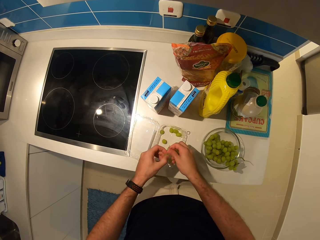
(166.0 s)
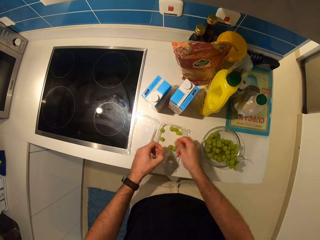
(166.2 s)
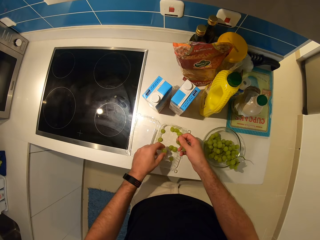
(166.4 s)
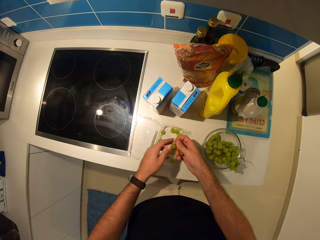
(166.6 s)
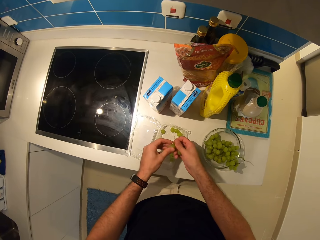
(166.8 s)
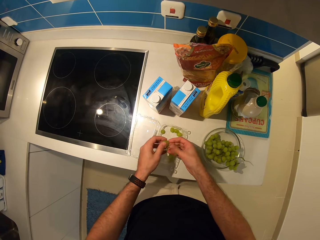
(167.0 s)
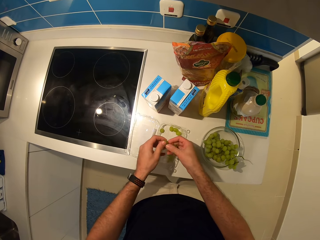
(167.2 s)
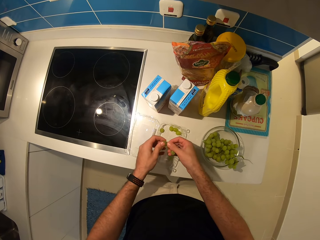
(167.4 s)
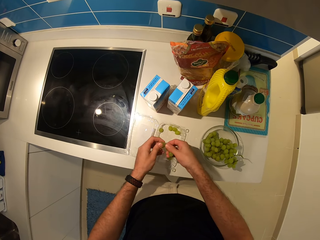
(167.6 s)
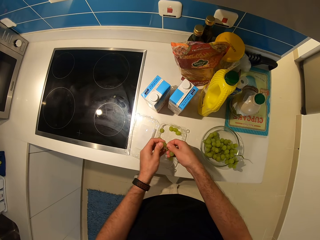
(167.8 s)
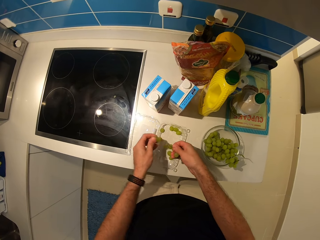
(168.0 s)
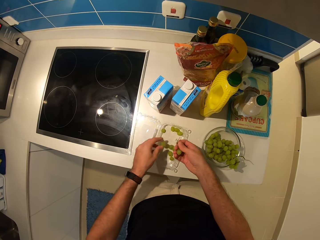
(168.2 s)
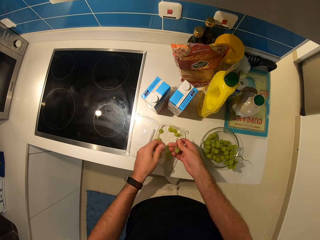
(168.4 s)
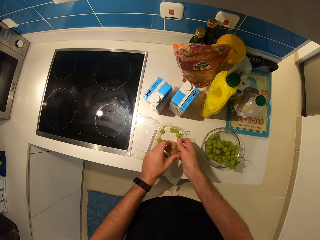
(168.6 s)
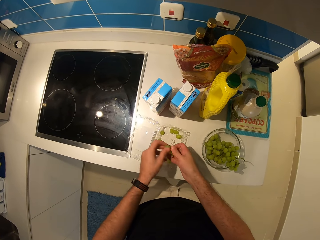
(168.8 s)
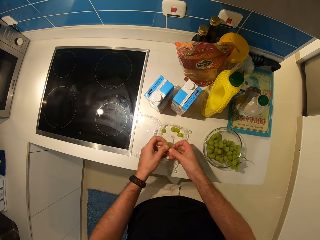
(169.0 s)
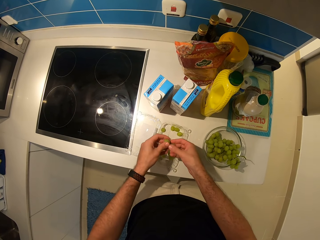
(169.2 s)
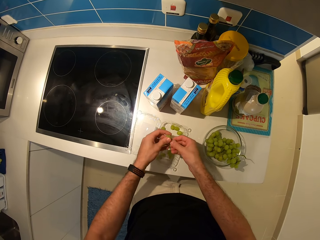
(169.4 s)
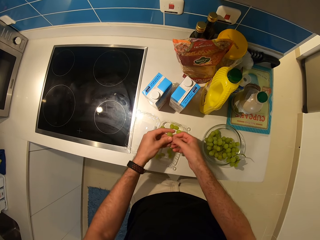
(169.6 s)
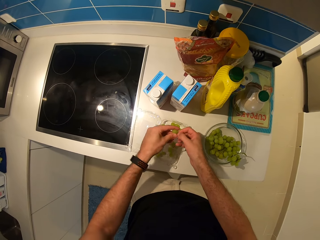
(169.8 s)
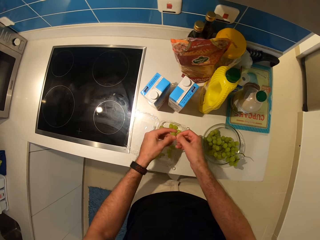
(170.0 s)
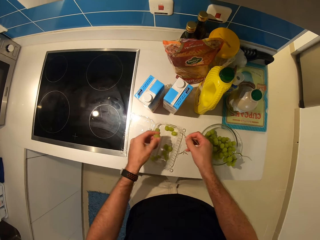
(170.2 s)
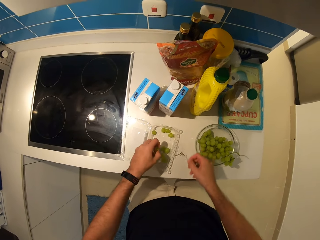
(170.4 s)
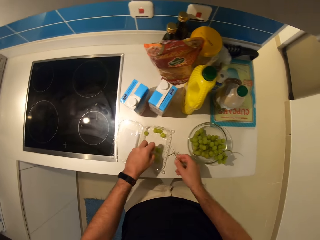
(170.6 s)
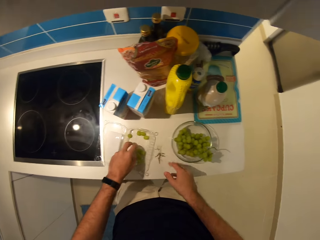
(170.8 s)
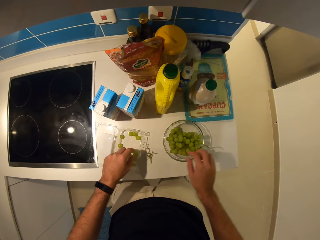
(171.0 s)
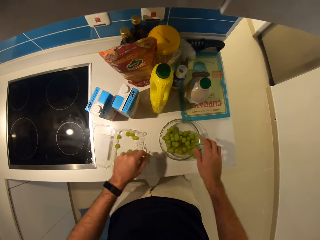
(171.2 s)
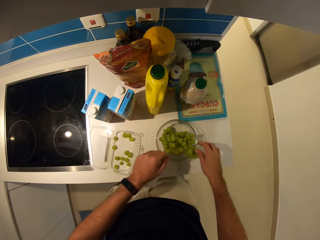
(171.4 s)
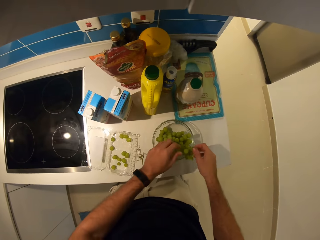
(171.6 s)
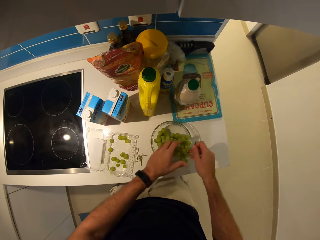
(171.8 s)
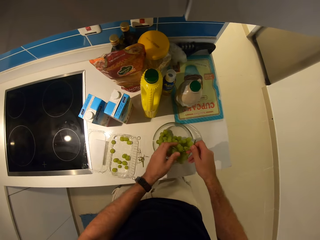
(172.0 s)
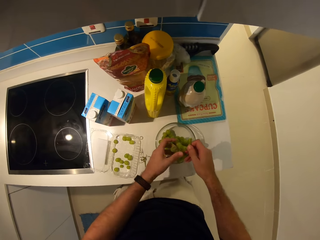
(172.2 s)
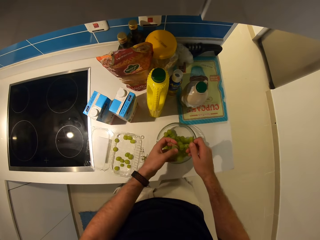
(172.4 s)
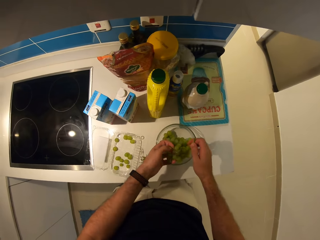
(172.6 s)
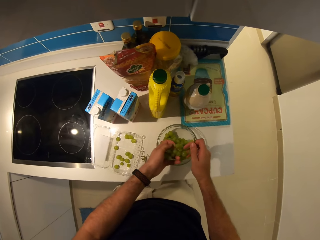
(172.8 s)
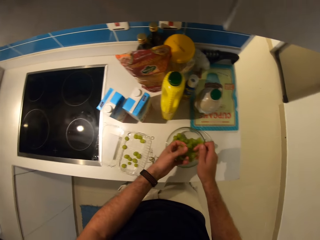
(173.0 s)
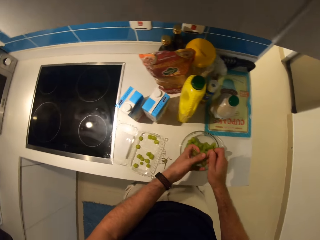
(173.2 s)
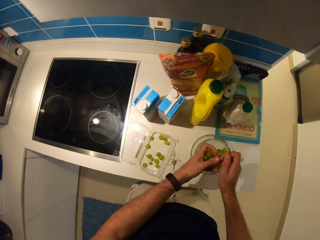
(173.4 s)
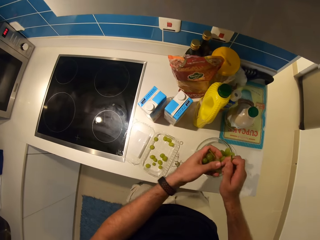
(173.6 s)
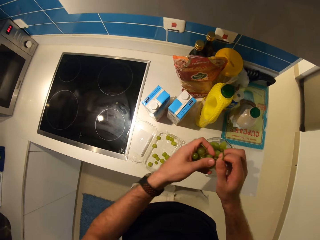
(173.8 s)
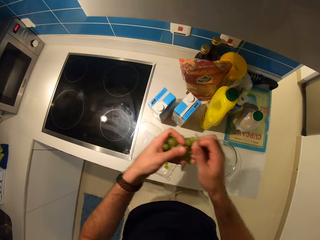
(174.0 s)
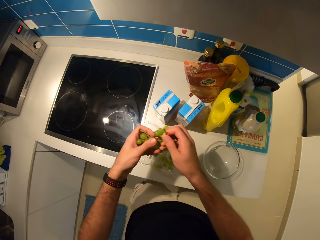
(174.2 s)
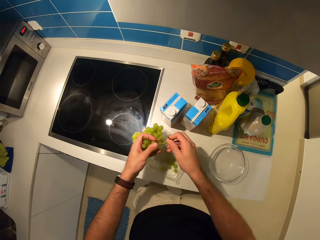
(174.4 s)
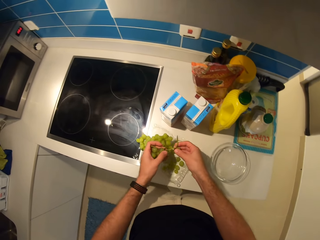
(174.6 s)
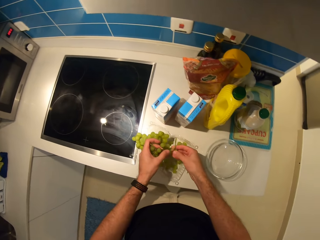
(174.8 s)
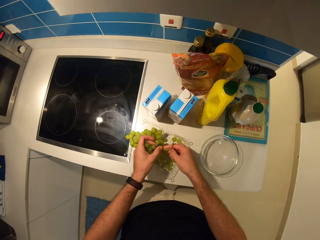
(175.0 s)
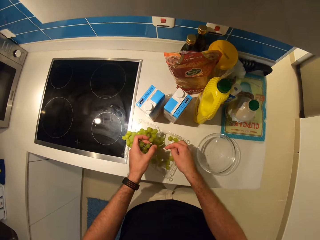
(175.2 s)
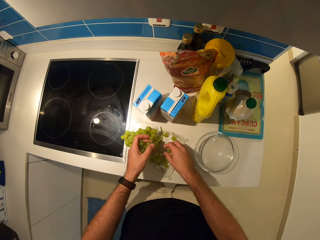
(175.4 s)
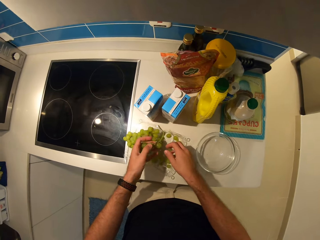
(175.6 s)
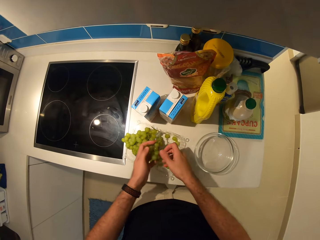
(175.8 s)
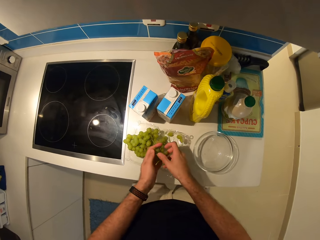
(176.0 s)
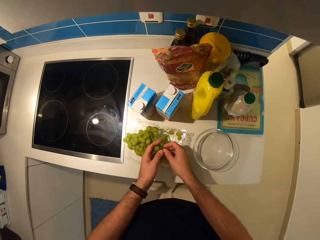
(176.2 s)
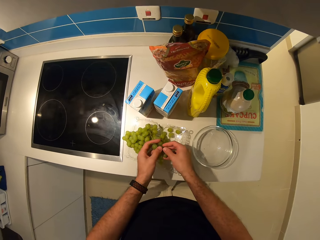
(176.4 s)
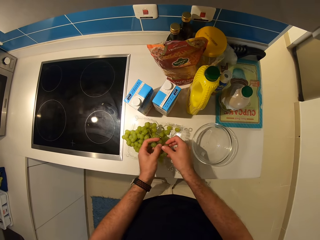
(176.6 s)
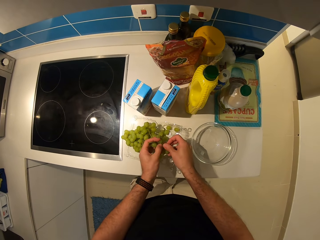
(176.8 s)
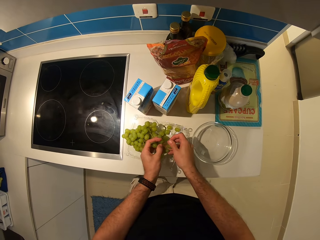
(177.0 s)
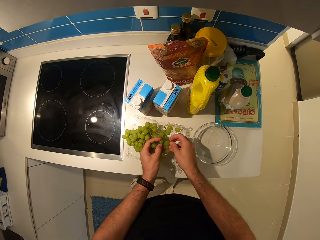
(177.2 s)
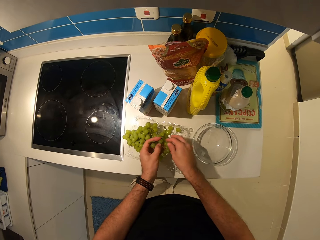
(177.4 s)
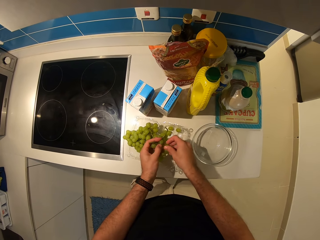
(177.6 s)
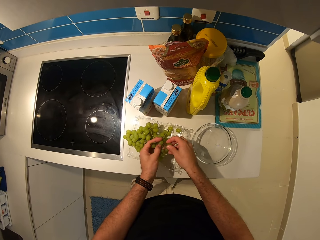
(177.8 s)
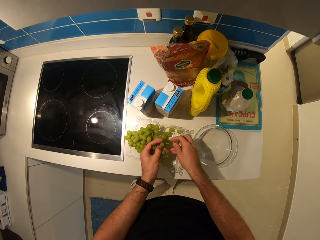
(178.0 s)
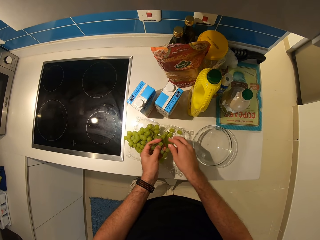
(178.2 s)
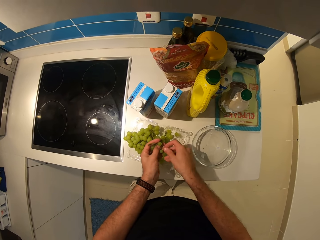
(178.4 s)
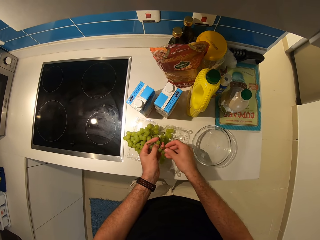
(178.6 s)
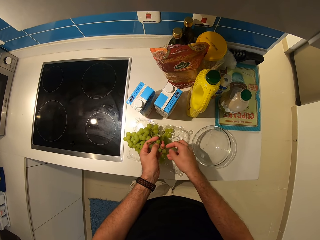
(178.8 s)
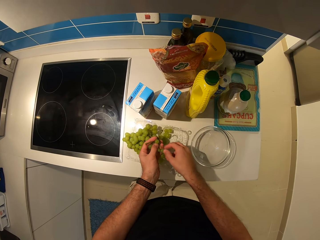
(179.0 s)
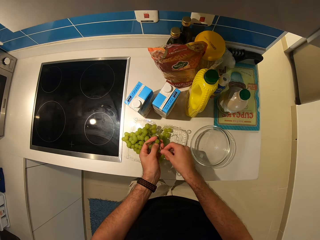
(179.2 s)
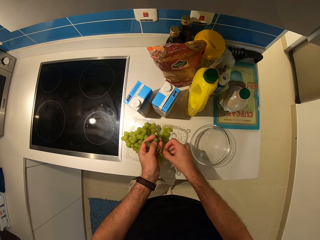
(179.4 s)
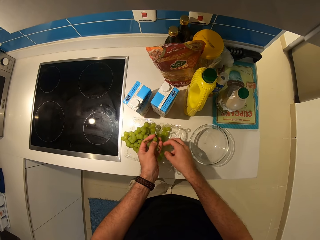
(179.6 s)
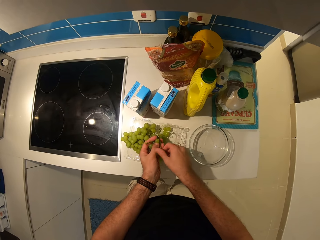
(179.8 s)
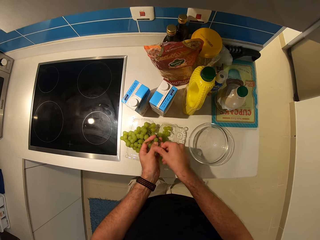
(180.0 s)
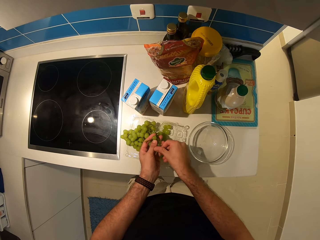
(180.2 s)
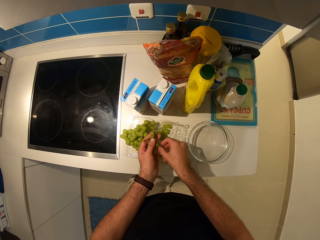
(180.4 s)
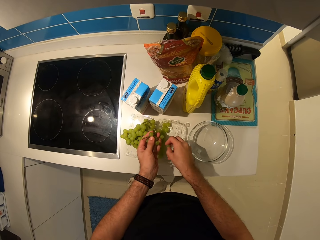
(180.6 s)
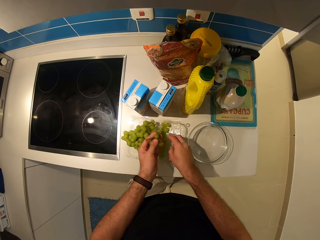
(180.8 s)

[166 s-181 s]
The camera wearer throws the stem on the table. He picks the grapes from the glass bowl. He moves the grapes from the glass bowl into the plastic pack with his hands. He plucks grape vines from the grapes with his hands. He drops the grapes into the pack.

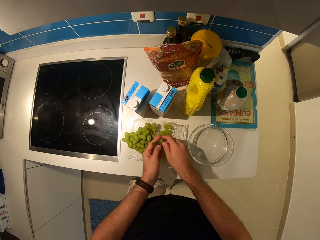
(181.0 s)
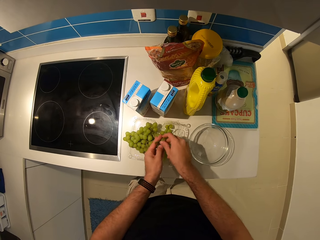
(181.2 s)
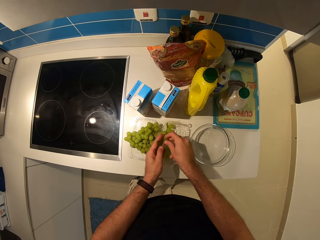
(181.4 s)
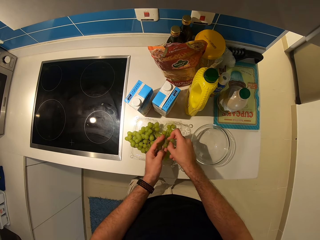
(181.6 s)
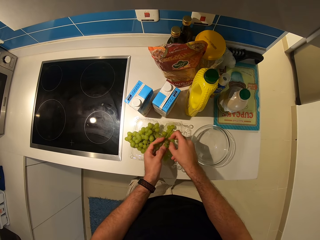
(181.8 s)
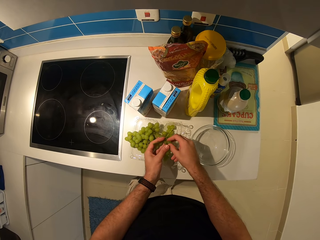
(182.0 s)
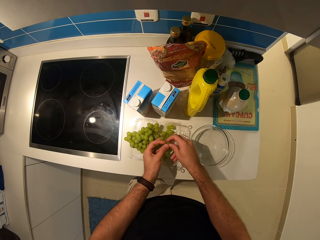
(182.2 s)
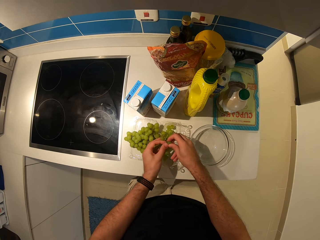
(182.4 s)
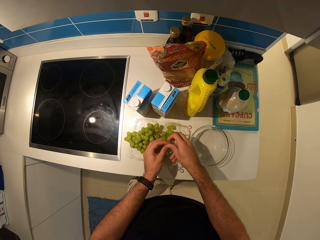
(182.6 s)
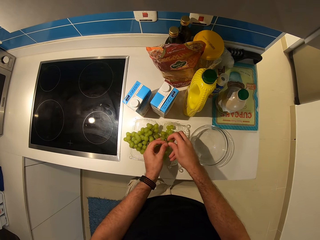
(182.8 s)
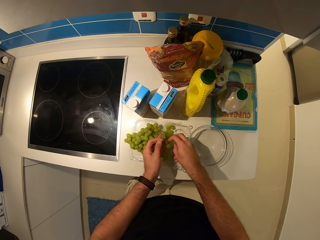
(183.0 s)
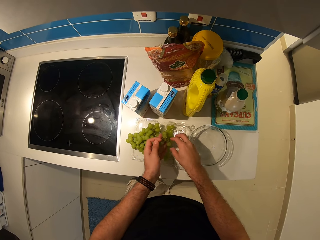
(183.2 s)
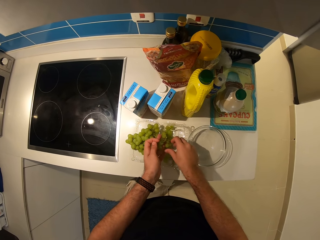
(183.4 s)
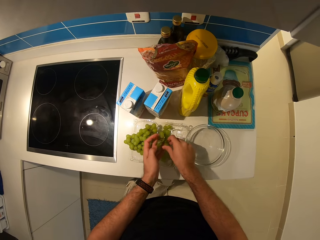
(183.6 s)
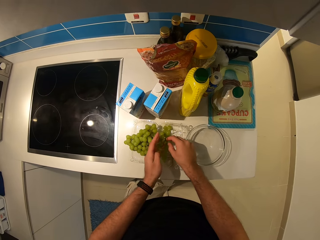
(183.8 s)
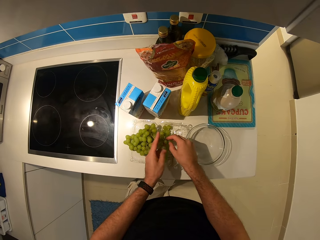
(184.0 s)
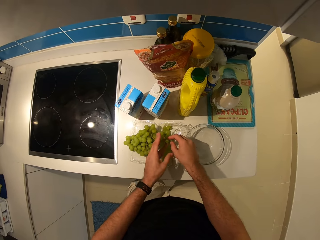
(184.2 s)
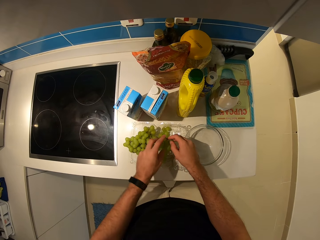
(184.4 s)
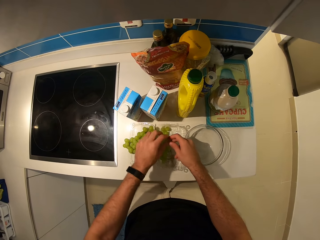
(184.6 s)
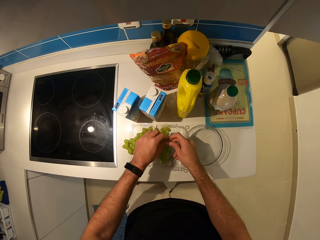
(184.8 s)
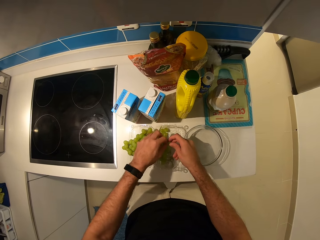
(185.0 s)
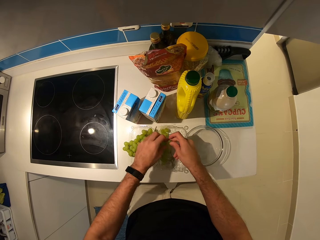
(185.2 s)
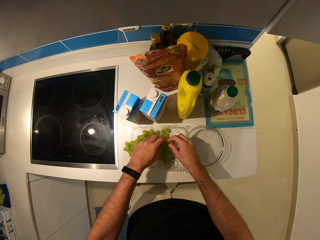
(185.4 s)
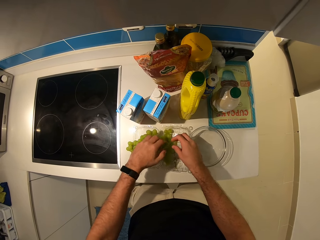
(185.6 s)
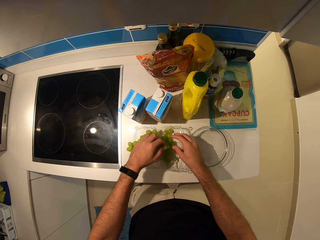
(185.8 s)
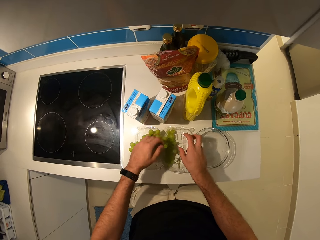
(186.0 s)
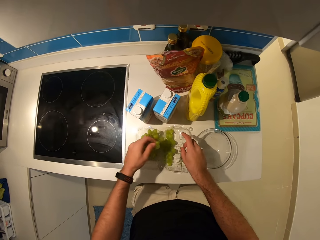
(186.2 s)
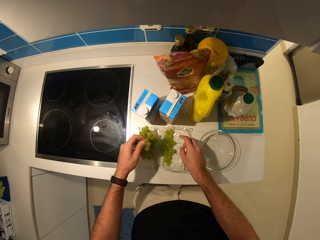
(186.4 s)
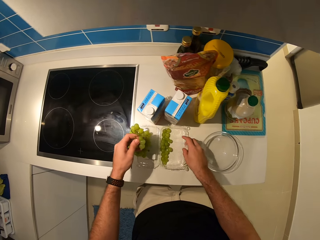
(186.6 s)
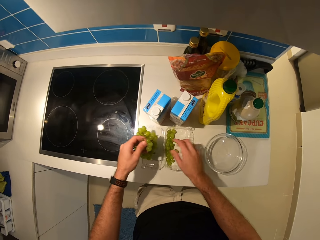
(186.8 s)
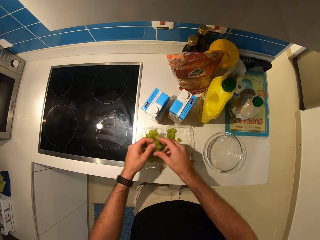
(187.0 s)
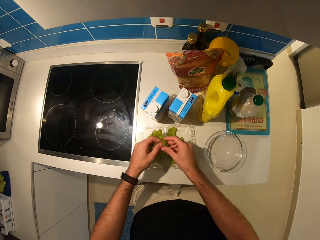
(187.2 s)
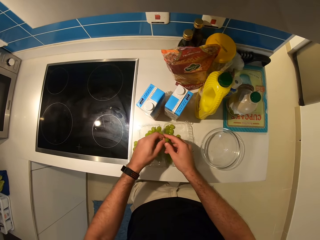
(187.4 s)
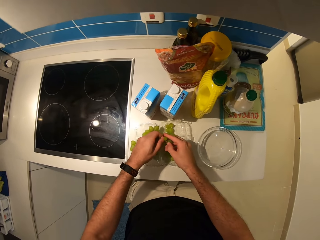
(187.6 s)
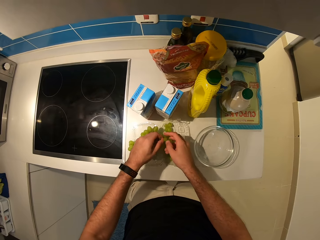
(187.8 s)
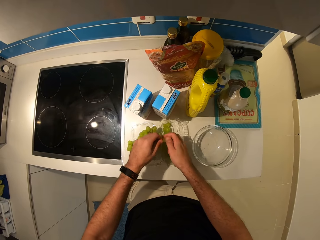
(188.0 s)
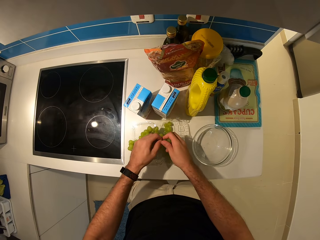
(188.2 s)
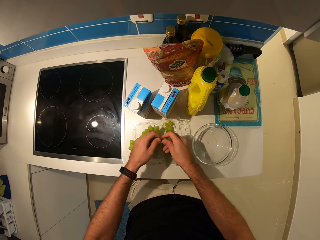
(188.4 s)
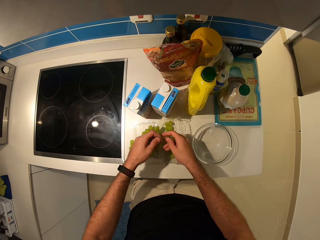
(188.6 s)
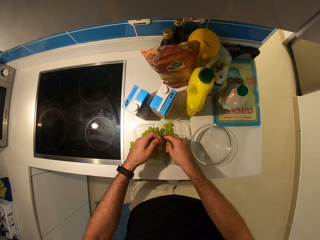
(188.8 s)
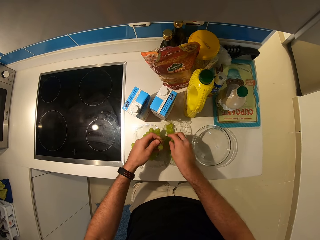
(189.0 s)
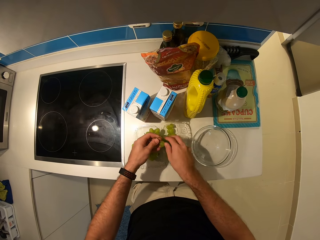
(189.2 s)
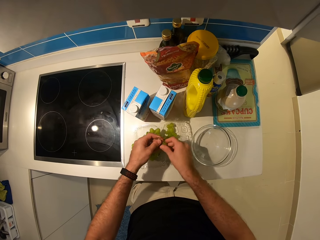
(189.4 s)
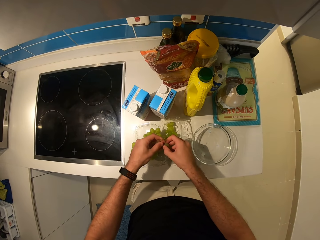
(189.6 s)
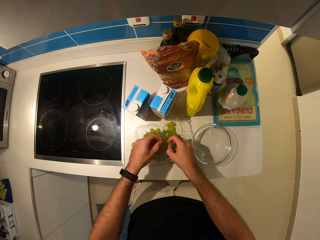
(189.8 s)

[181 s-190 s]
The camera wearer moves the plastic pack. They remove the grapes from the stem.
